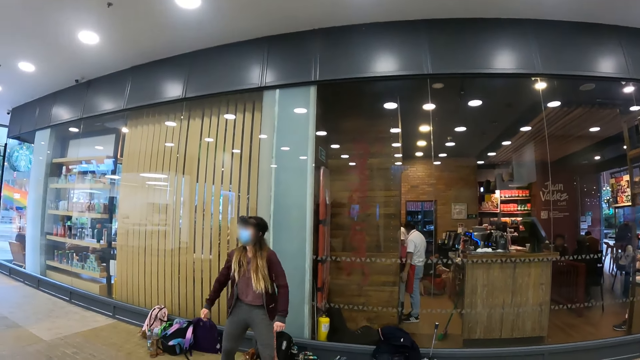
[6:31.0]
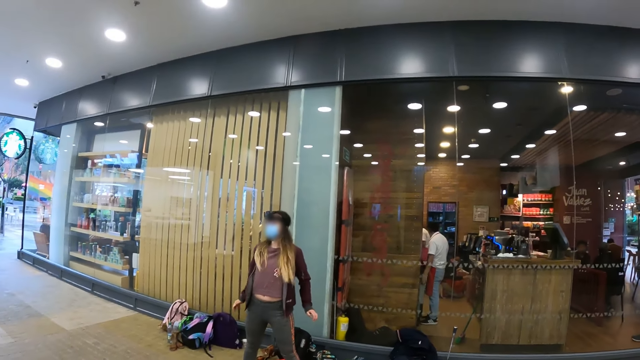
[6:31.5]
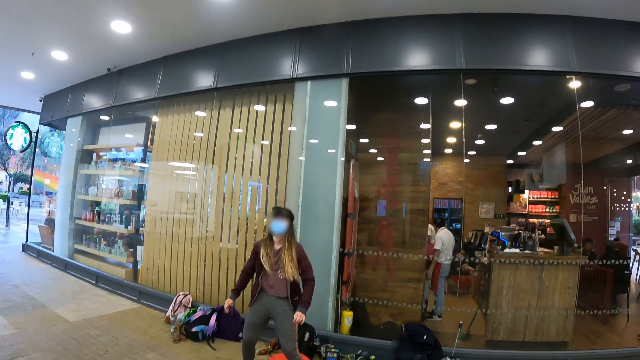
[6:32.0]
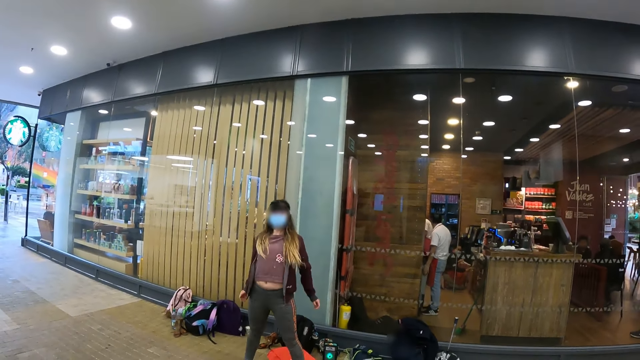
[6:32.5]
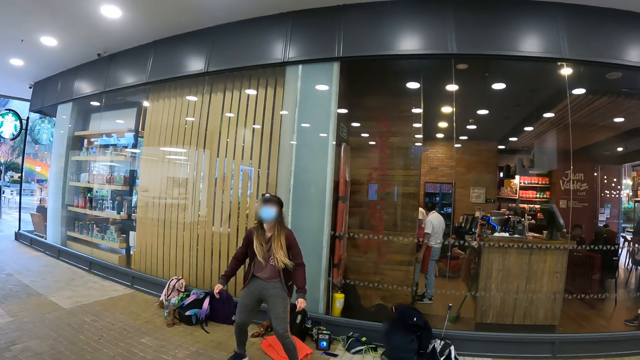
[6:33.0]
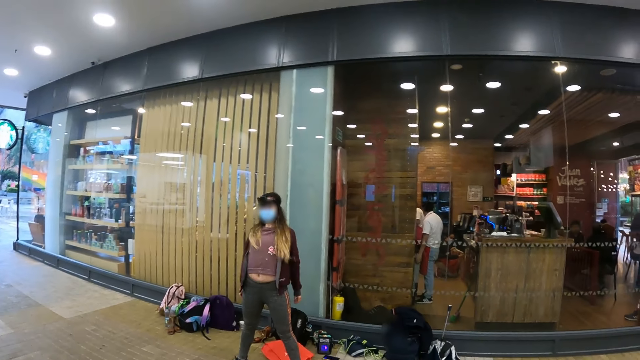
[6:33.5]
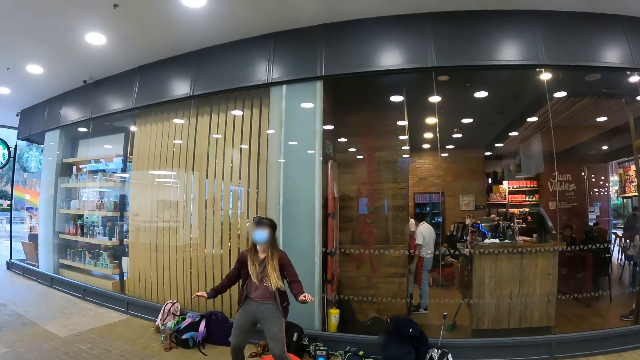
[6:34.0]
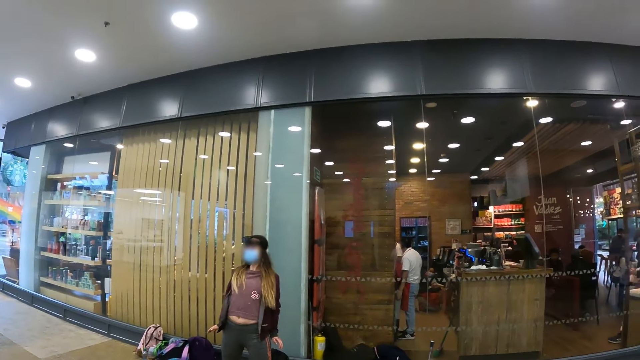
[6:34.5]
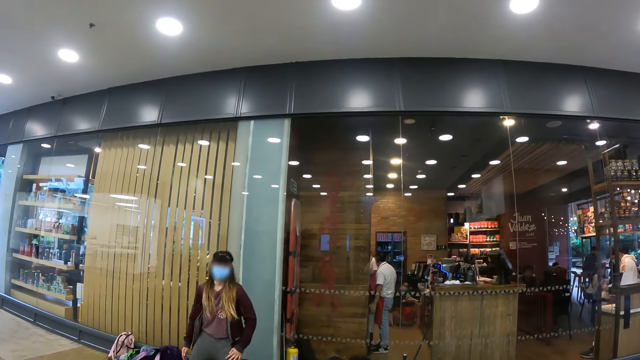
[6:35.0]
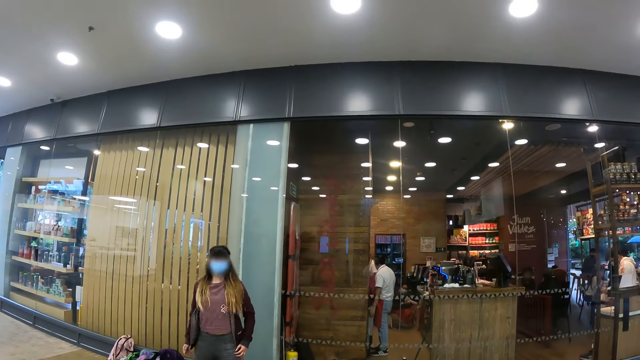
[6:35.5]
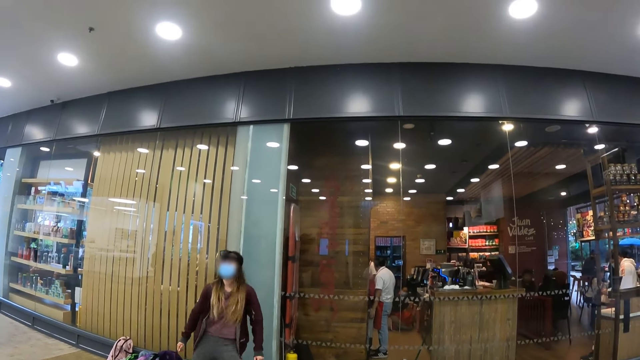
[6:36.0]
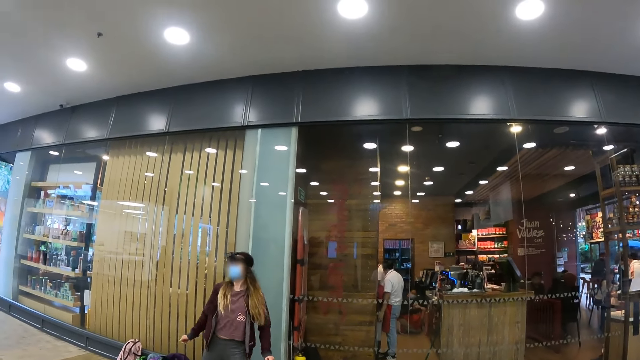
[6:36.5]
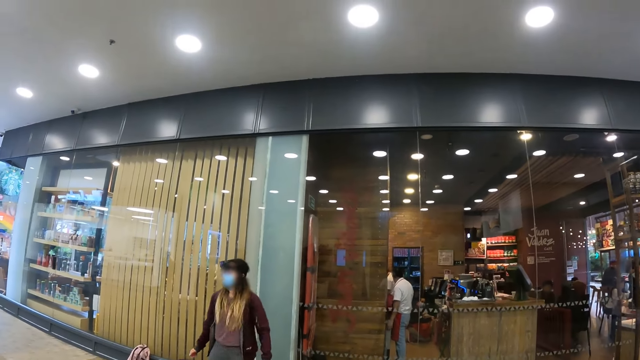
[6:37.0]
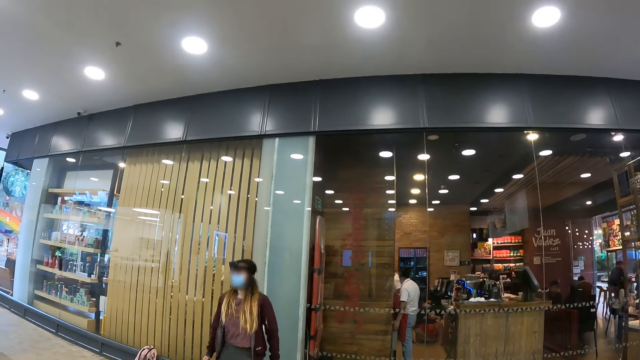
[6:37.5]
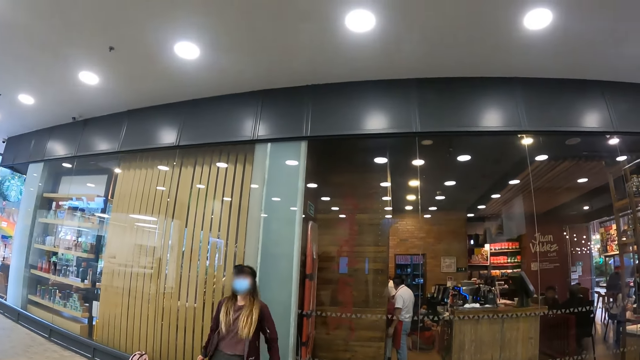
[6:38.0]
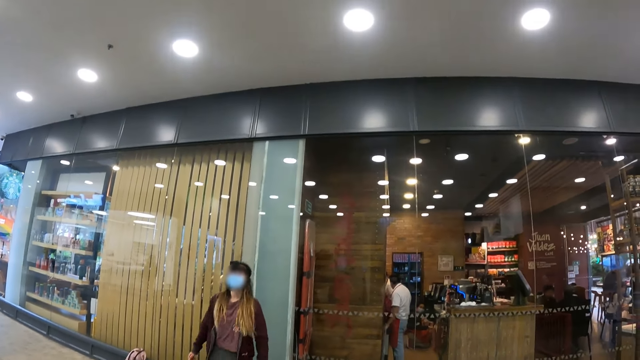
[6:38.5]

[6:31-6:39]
The camera wearer looks around.

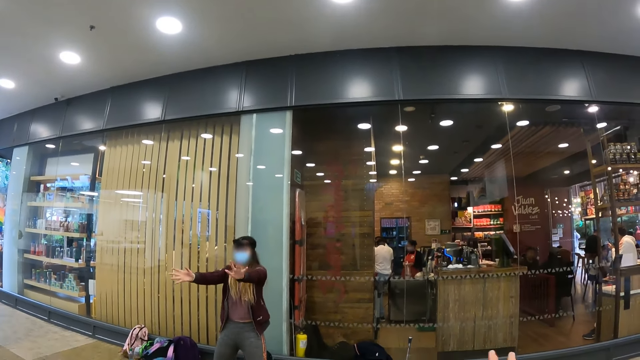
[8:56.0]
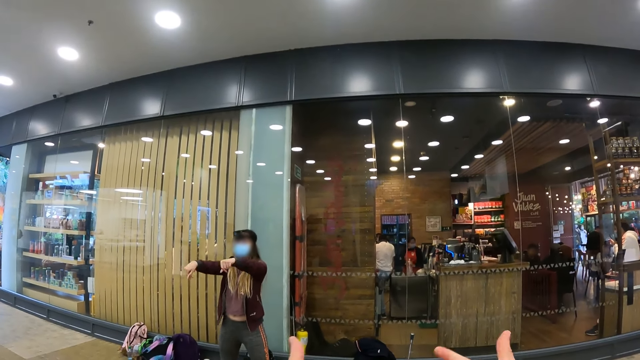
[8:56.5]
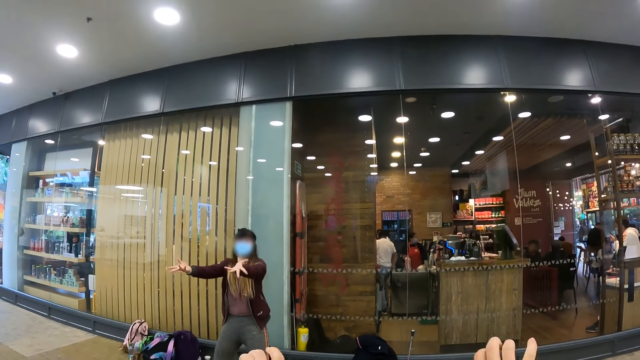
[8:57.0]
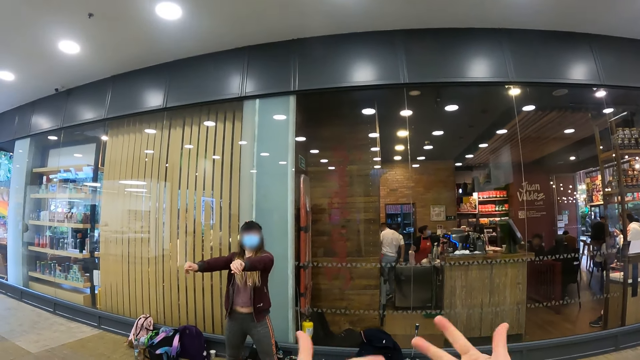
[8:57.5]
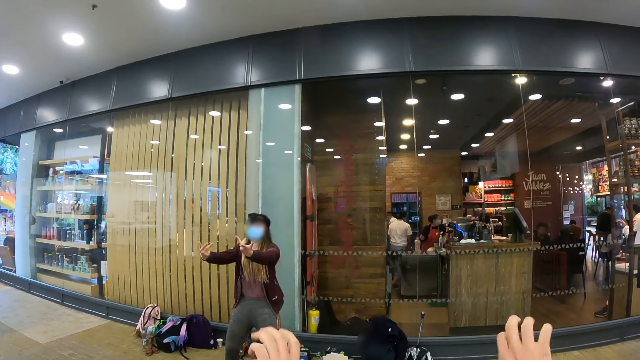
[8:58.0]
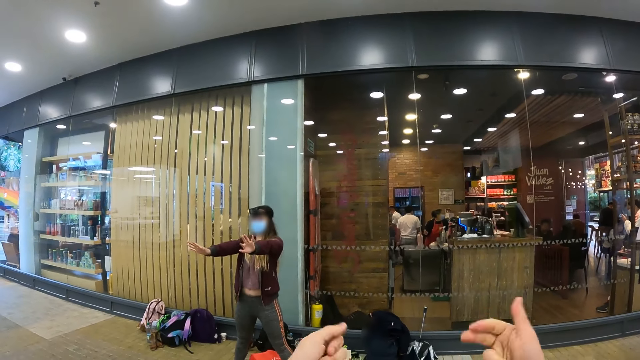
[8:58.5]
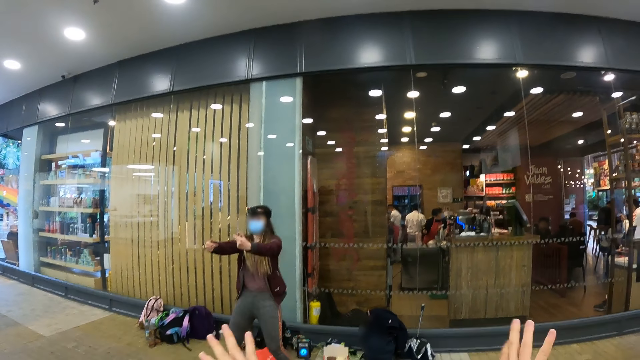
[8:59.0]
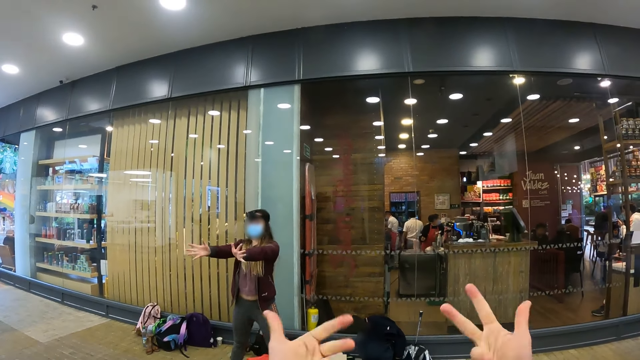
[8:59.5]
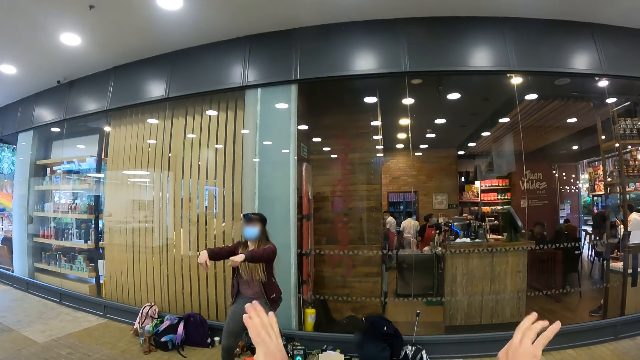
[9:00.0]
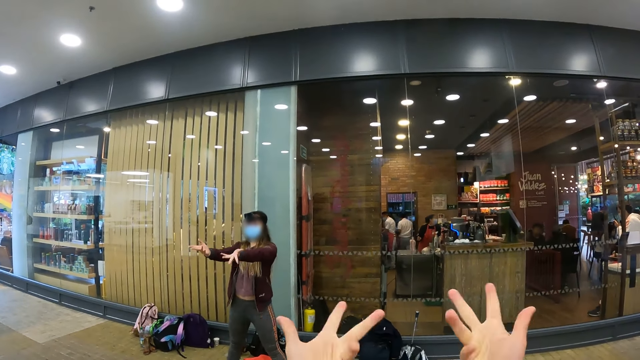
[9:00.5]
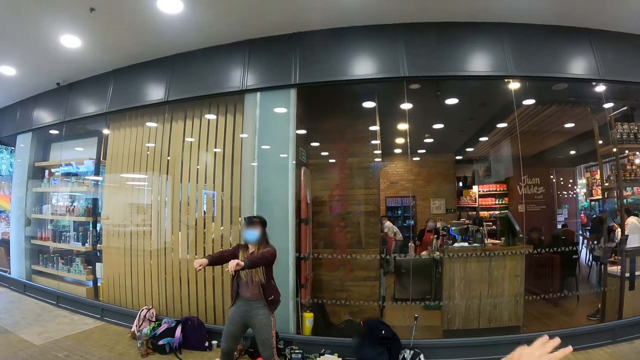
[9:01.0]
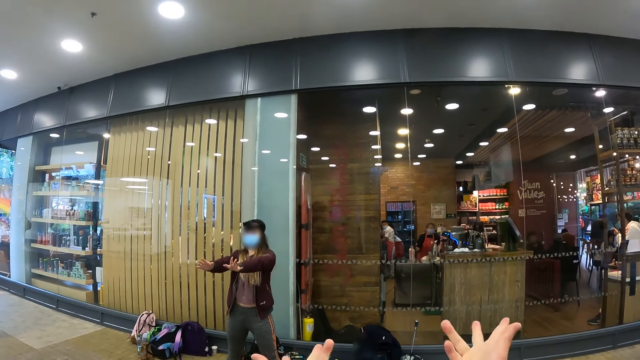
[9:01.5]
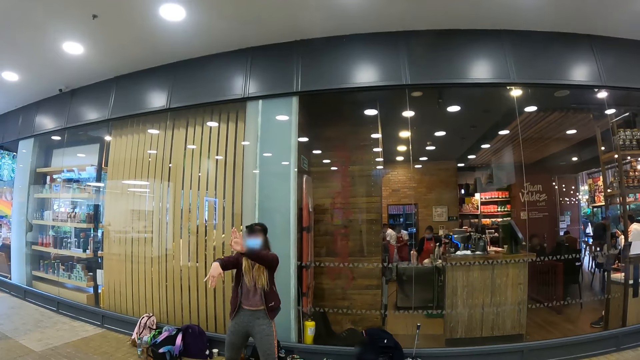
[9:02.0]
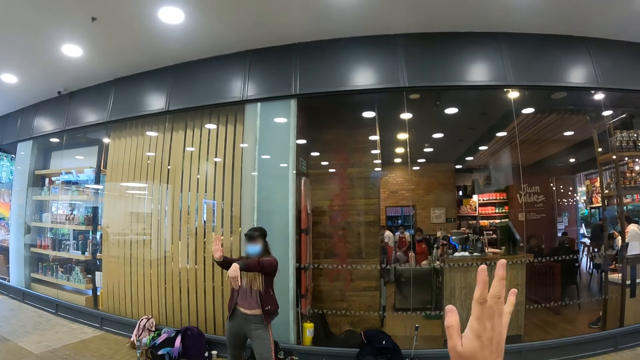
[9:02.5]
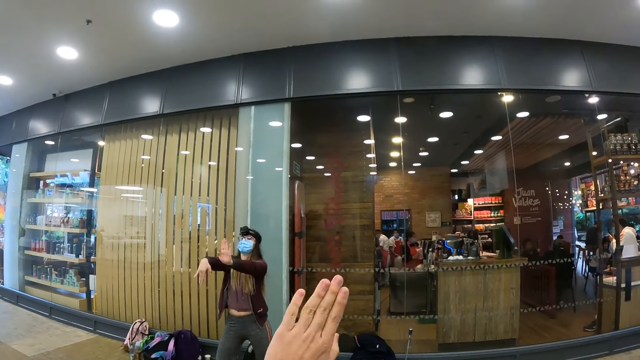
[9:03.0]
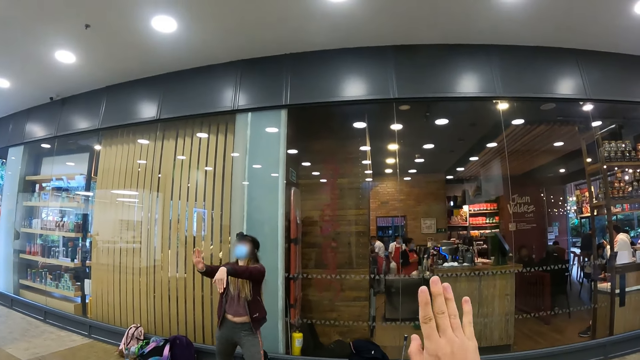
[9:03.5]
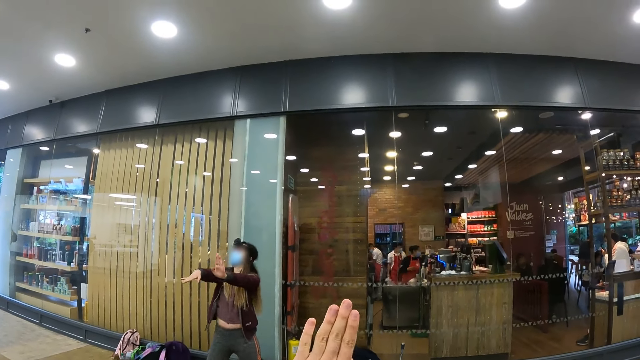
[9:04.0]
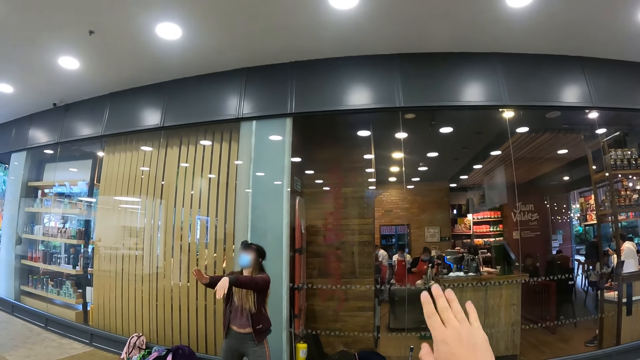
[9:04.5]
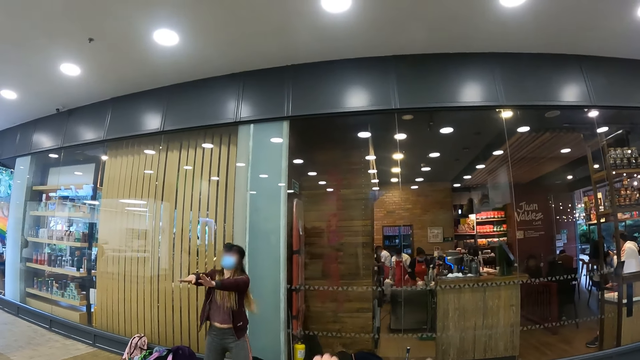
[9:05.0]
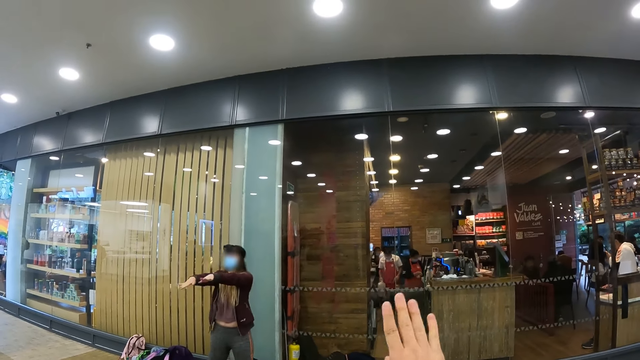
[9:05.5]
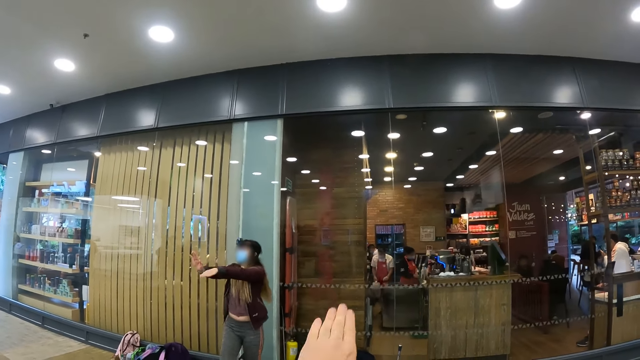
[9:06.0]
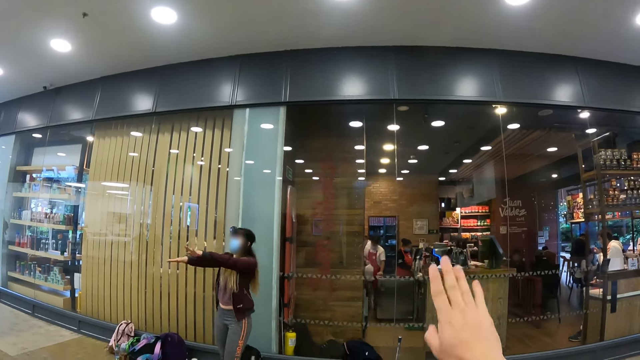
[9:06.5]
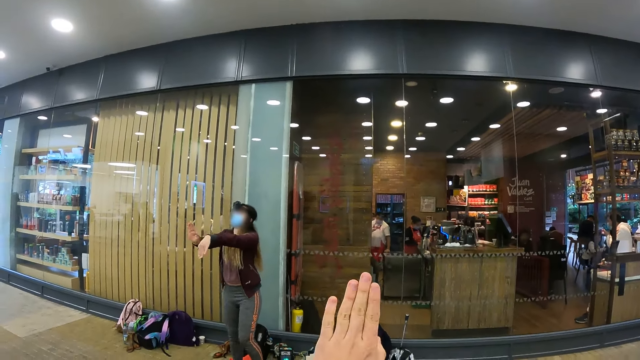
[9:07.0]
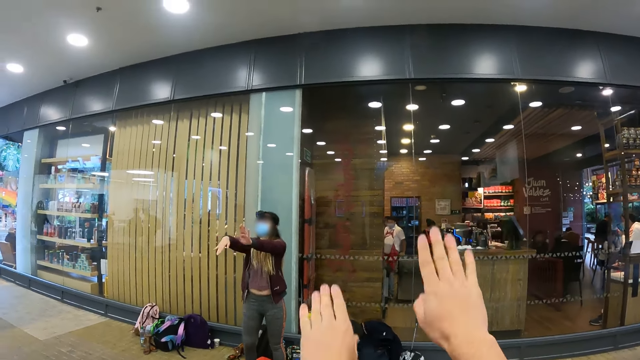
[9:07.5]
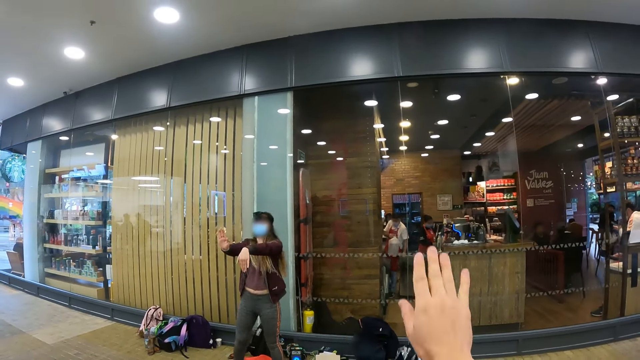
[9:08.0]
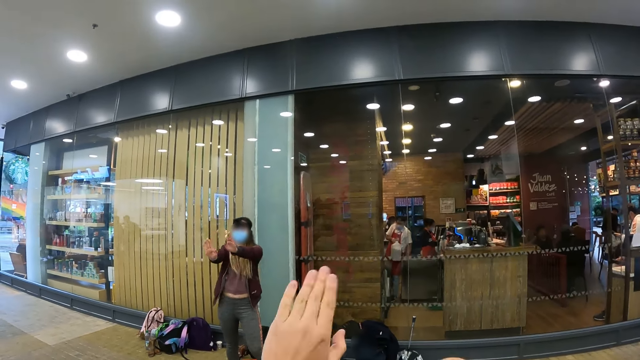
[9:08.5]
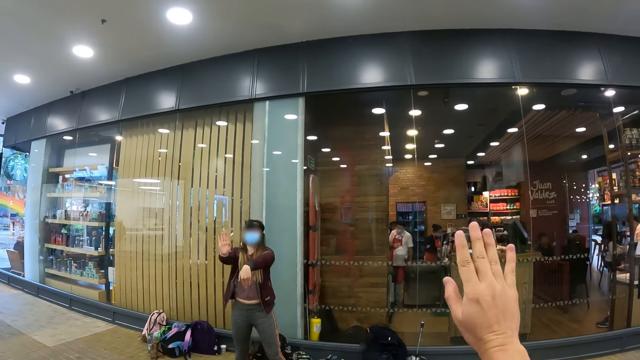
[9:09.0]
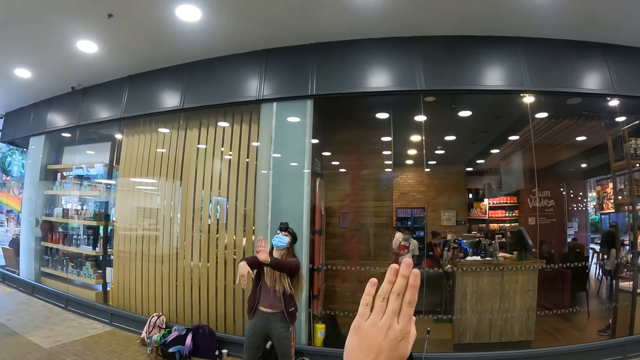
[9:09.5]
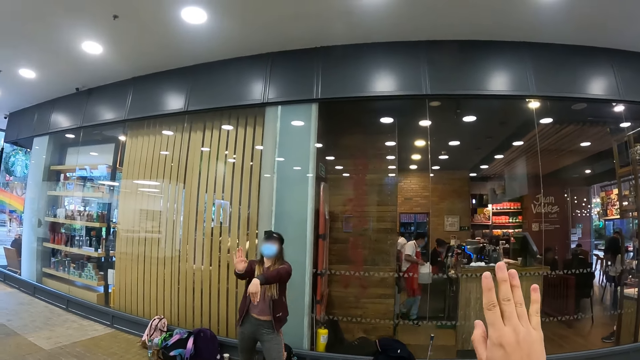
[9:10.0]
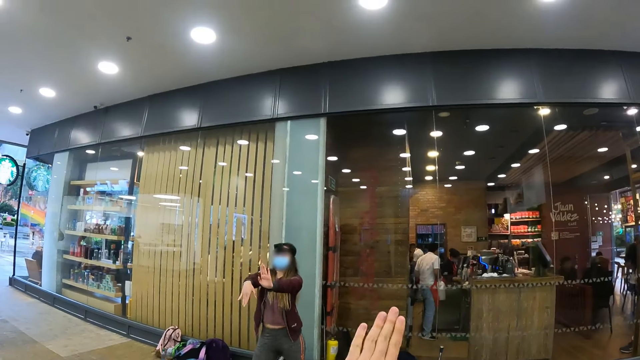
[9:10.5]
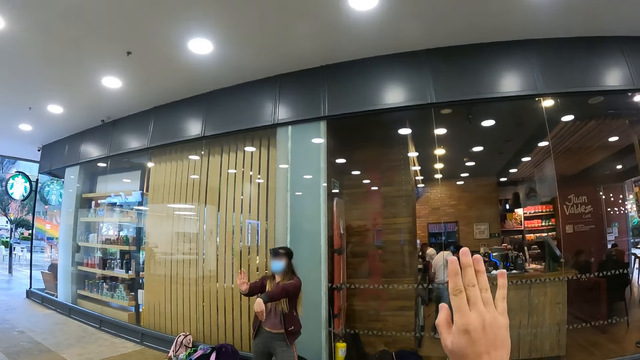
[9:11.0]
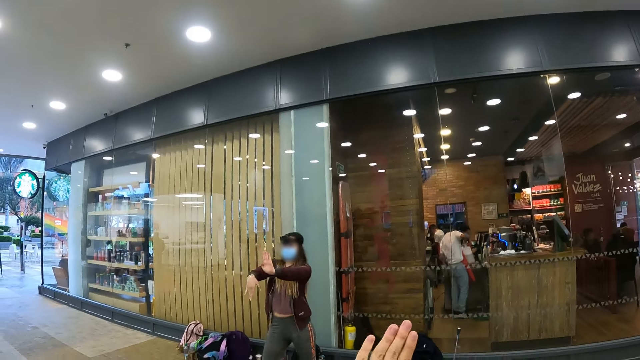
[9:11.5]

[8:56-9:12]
The camera wearer stretches hands and fingers out. They lift hands up and down.
